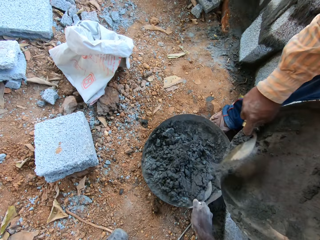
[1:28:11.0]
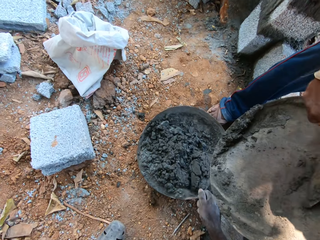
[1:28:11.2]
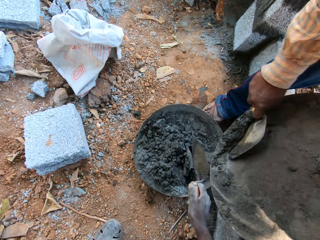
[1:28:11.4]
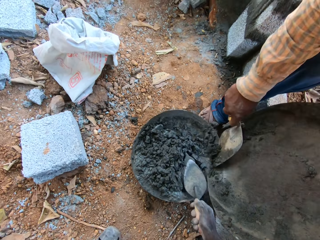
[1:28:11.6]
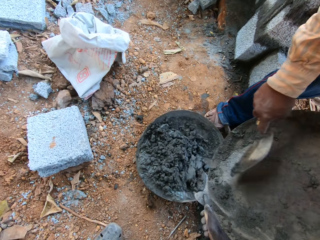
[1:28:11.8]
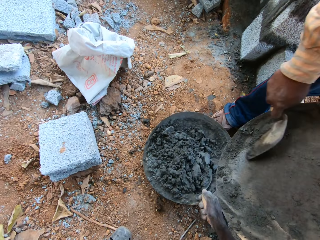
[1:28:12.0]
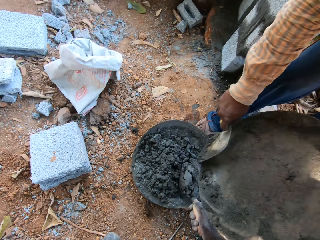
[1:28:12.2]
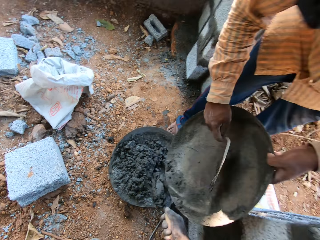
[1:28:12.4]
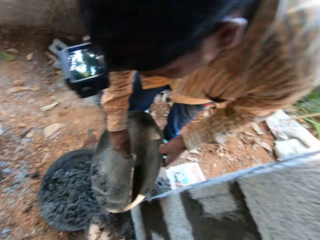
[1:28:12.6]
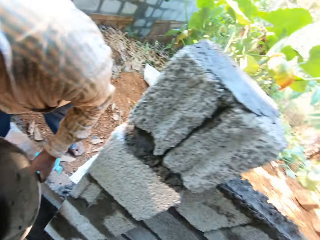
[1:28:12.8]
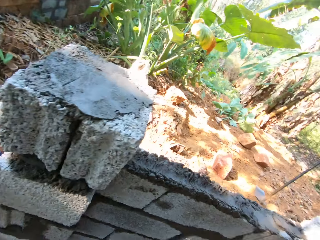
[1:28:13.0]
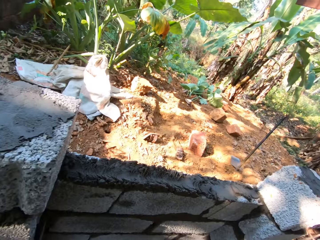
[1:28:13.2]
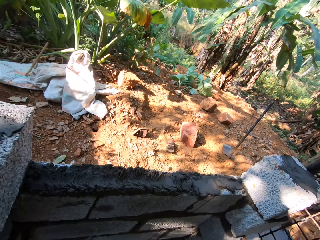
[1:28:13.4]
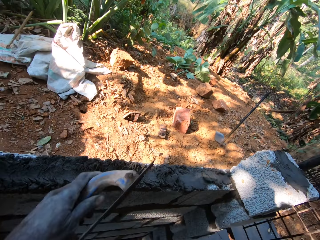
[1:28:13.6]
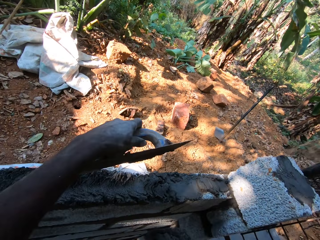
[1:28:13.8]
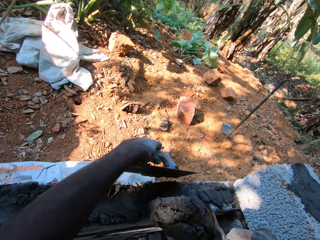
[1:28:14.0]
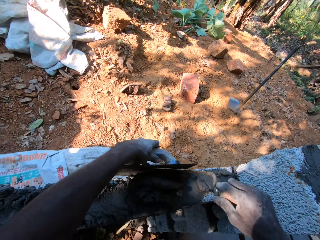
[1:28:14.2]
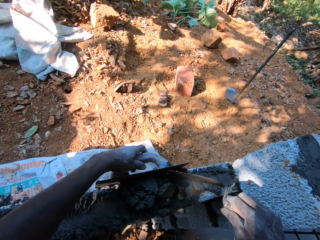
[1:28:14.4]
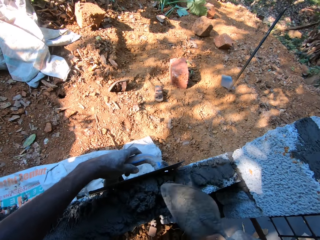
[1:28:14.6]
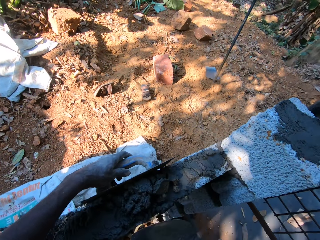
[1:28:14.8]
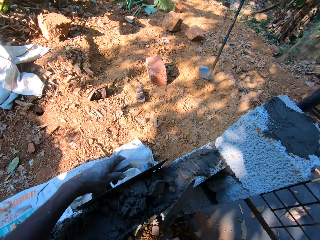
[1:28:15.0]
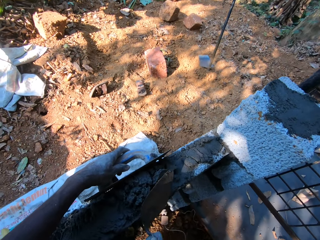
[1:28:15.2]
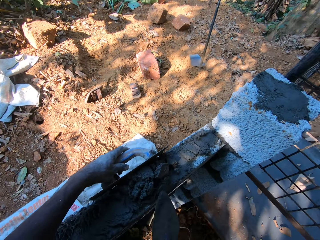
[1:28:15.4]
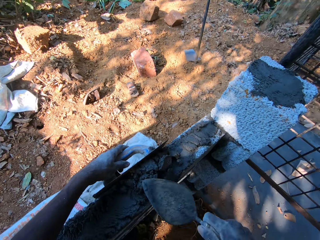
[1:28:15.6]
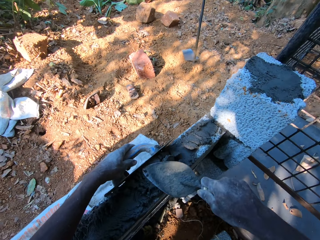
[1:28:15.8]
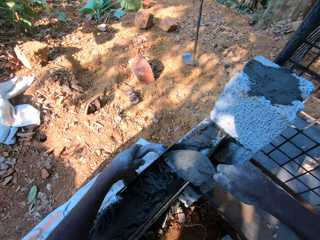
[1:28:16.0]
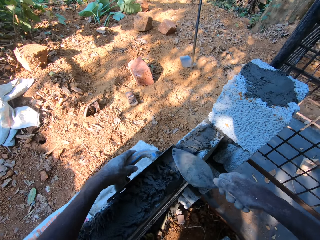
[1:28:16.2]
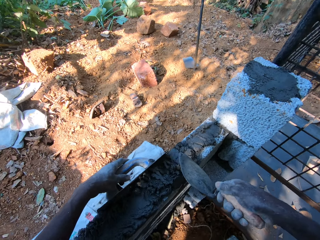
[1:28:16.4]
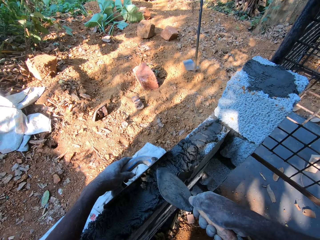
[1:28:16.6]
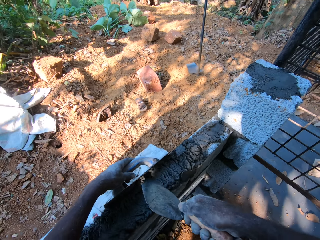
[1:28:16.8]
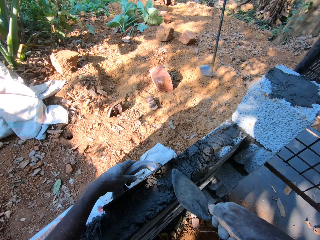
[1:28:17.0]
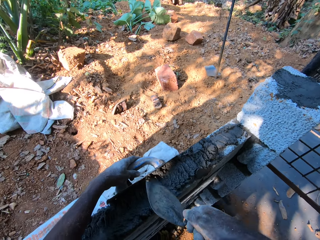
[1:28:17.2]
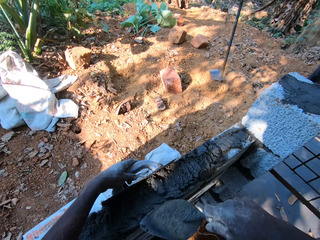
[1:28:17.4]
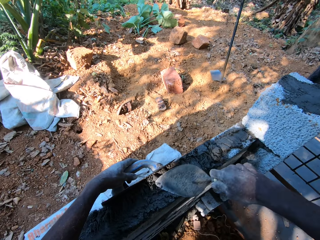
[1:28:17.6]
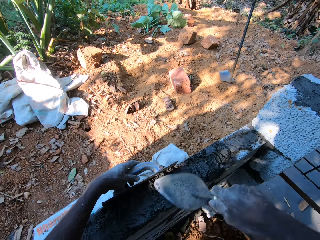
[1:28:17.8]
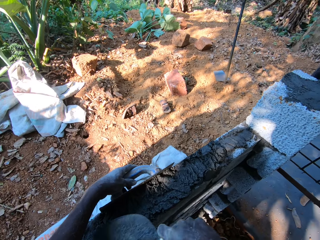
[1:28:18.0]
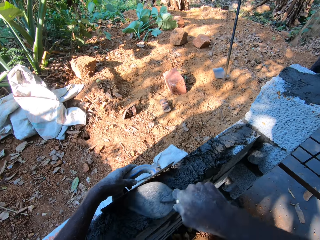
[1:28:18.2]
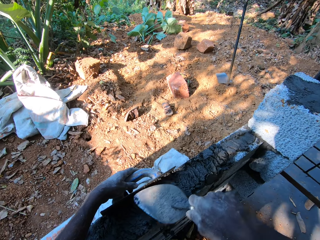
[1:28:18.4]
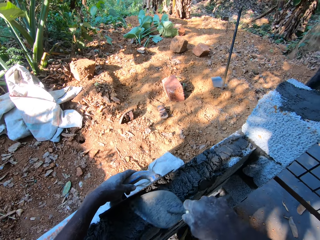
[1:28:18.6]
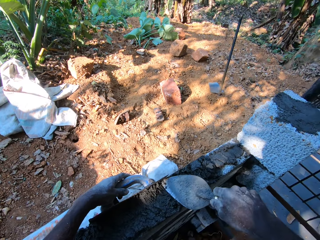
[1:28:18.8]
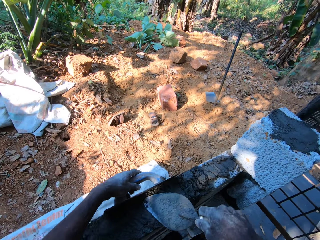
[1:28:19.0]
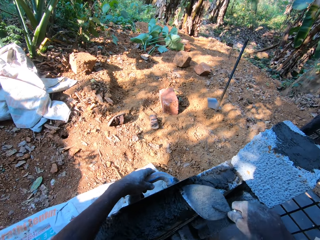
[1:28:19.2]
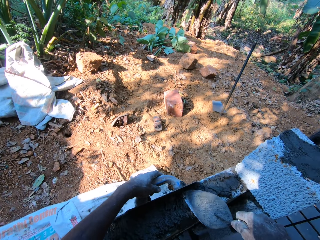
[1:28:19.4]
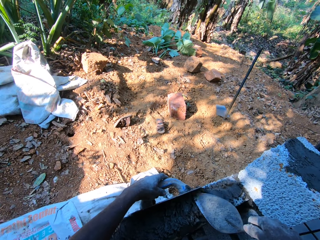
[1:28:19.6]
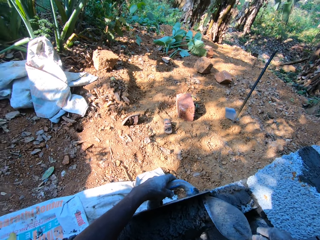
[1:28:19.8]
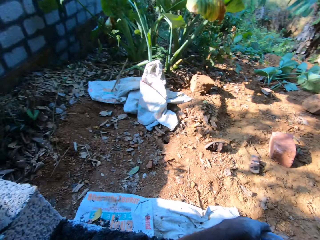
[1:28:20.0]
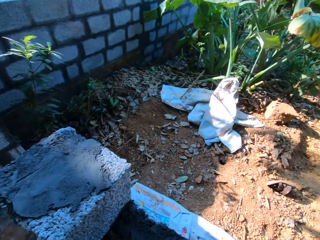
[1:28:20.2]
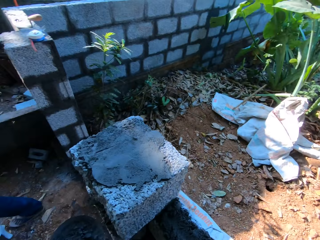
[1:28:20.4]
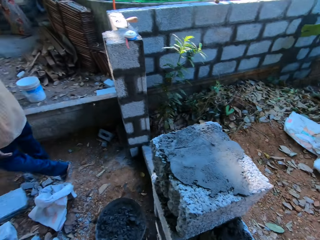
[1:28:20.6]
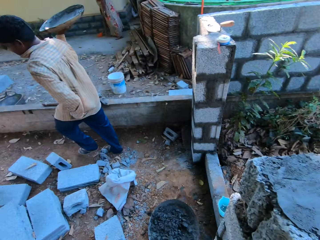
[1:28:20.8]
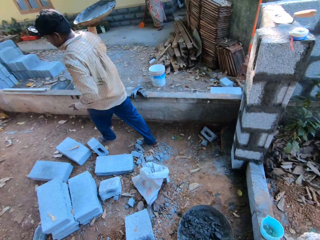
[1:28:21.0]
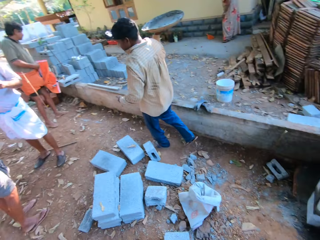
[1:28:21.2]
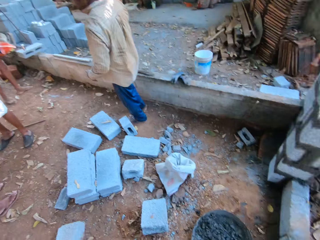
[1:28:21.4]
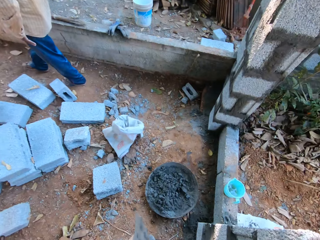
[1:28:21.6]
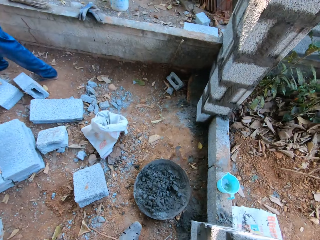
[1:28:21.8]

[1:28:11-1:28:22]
The camera wearer mixes the mortar in the head pan on the floor with the hand trowel in his right hand. He packs some mortar from the head pan on the floor with the hand trowel in his right hand. He holds the wooden float in his left hand on the fence. He pours the mortar in the hand trowel in his right hand on the fence. He balances the concrete with a metal float. He smoothens the mortar on the fence with the hand trowel in his right hand. He turns around the construction area.

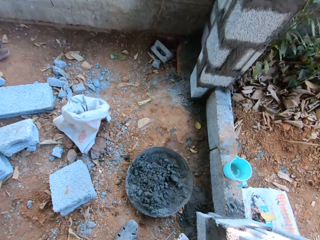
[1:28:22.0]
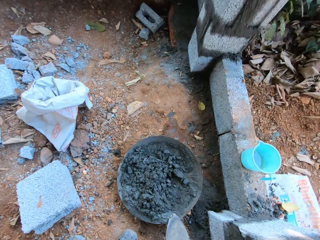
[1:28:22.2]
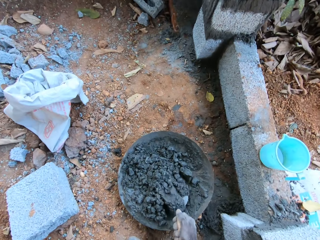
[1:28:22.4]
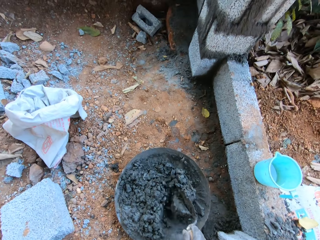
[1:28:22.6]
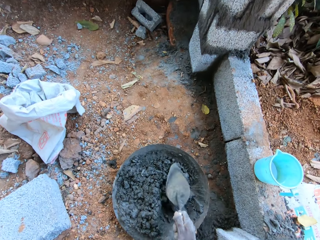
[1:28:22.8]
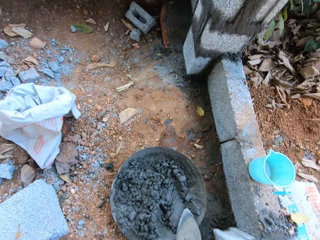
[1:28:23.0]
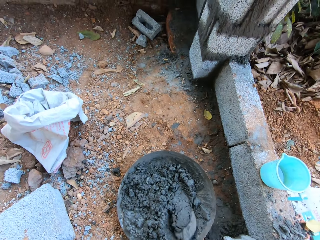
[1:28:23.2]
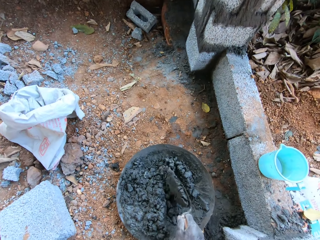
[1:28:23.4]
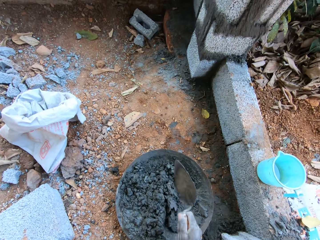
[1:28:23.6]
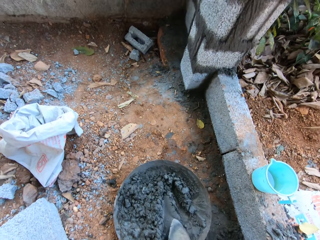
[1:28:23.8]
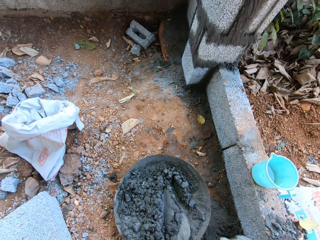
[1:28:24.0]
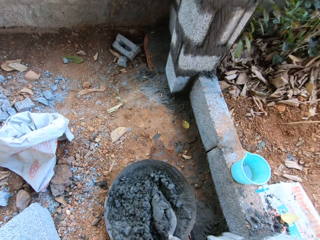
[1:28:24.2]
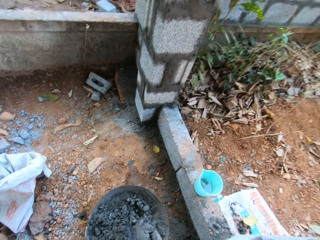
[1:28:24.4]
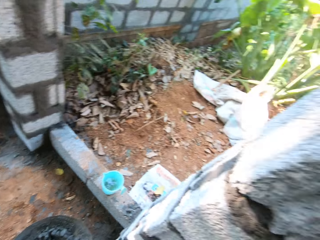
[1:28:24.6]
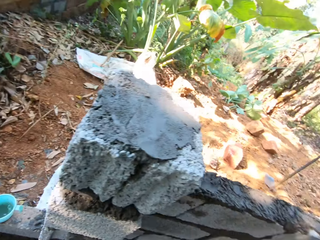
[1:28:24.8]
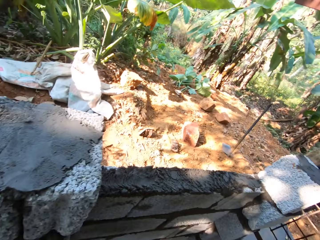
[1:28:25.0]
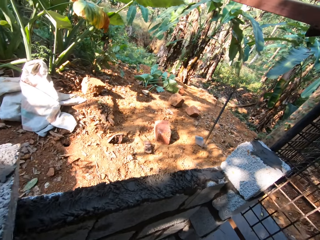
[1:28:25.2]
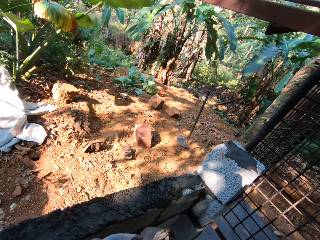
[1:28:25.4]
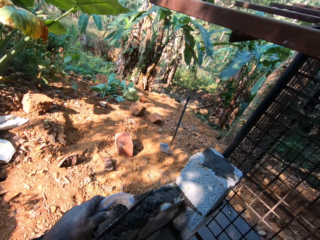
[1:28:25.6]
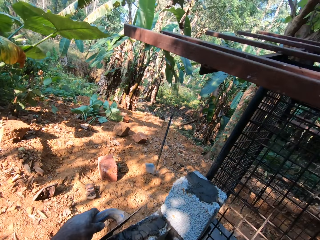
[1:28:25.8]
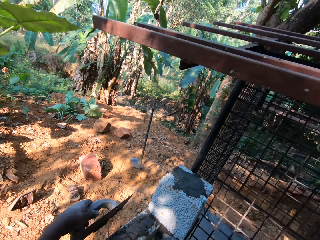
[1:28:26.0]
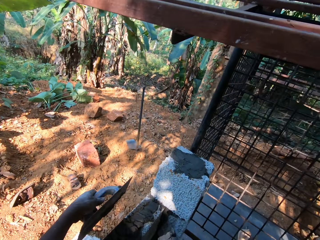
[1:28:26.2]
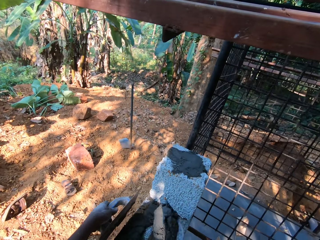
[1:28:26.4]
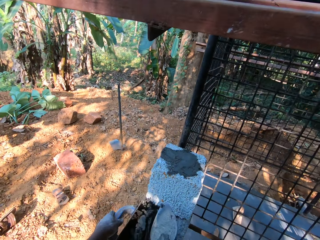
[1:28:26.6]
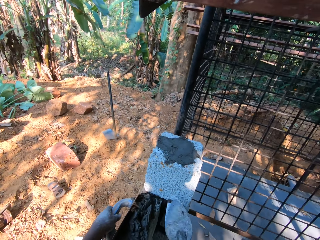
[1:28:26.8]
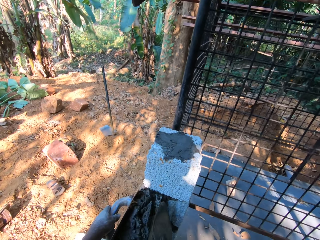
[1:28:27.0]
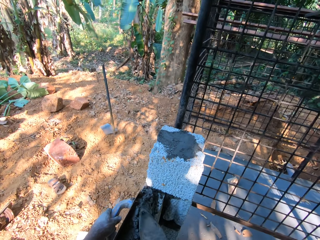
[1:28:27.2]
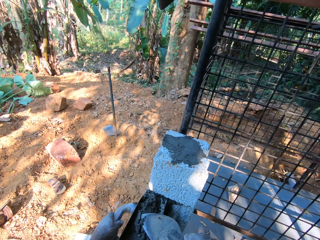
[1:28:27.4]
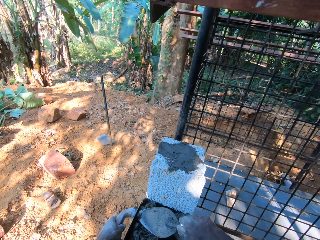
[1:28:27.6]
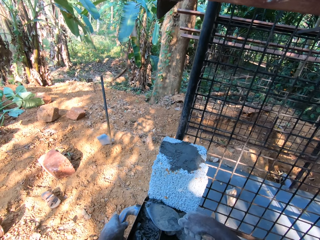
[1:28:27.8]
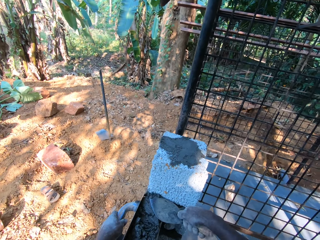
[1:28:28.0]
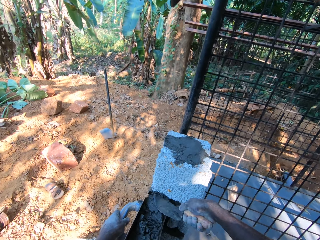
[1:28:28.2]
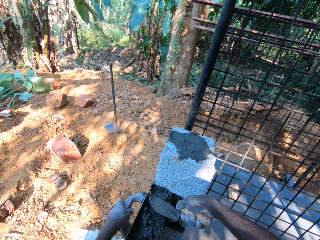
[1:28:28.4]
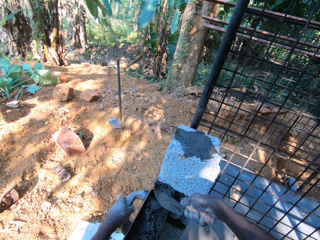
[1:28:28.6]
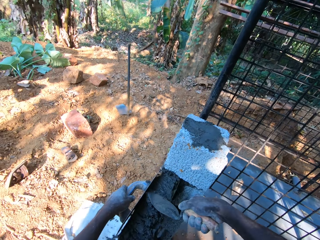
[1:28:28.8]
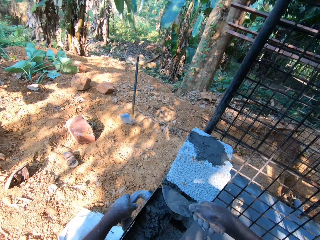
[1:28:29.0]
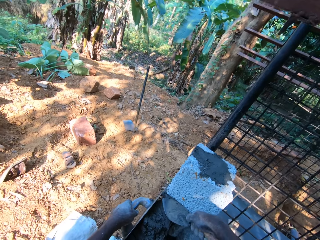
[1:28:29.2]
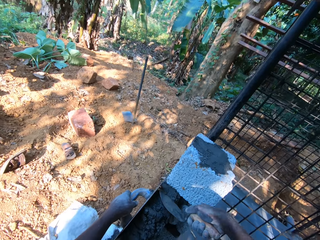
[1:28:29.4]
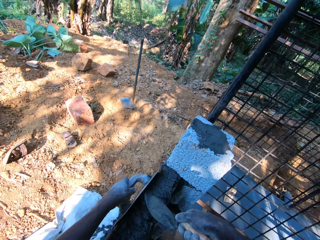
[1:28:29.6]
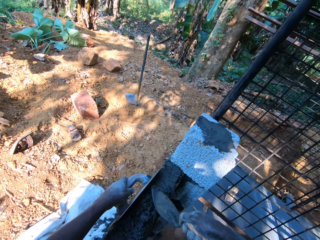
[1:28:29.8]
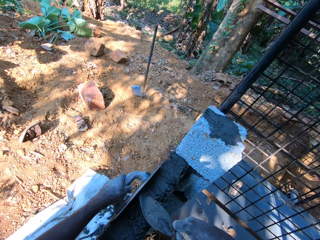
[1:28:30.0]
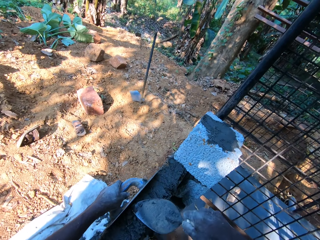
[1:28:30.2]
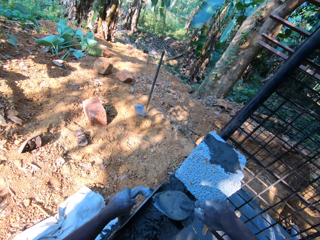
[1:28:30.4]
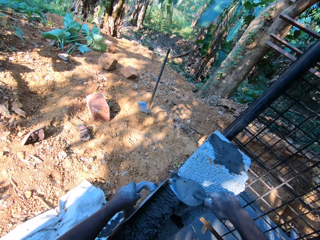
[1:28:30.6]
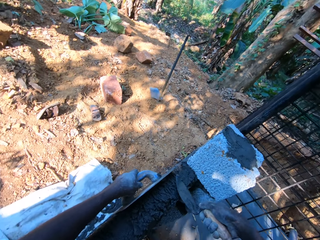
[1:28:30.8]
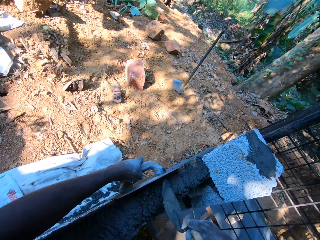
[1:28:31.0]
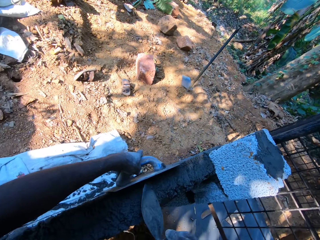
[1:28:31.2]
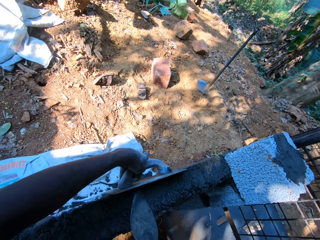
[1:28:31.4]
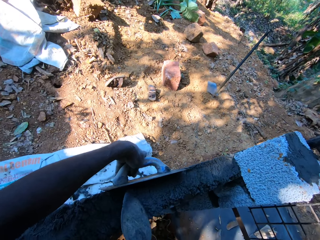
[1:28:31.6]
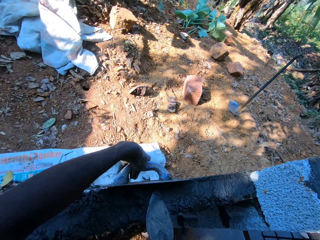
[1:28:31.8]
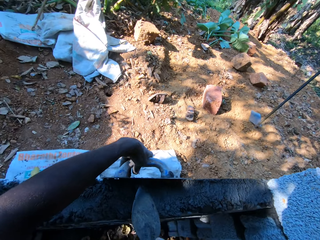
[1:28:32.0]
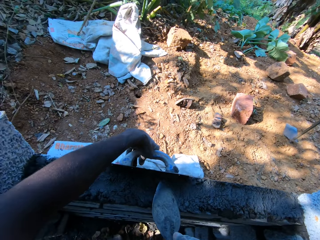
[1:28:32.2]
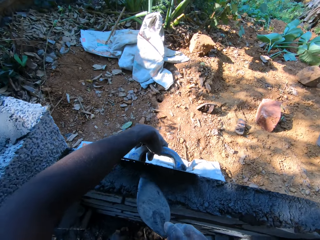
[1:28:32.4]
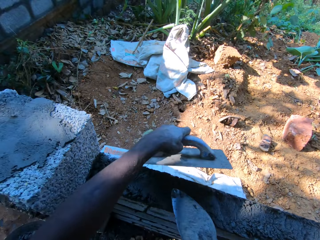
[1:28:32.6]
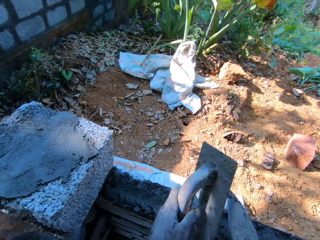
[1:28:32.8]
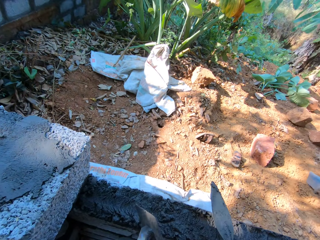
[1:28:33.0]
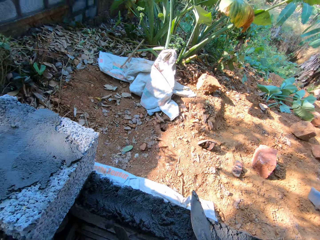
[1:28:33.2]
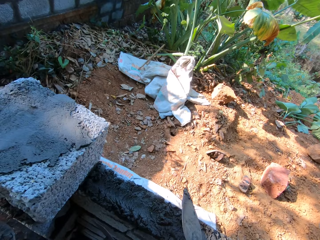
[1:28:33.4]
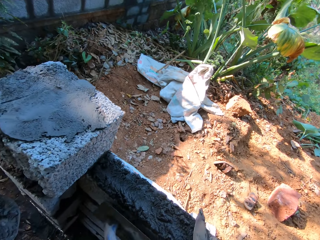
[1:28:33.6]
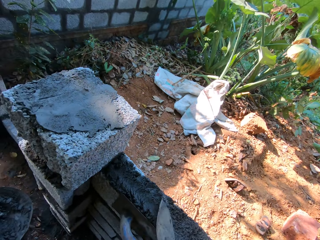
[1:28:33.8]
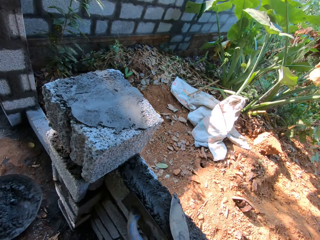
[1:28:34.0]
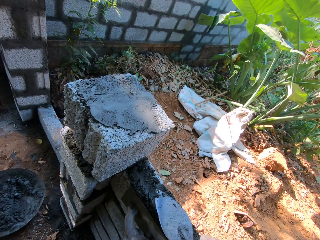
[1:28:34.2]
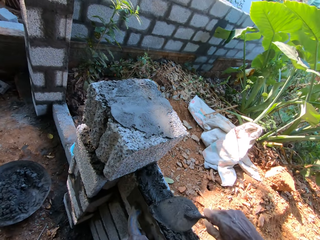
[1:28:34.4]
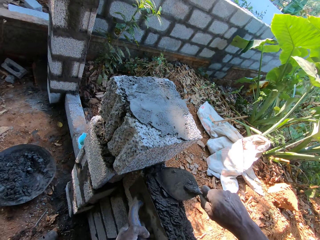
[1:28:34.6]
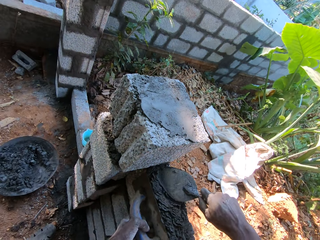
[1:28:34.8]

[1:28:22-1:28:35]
The camera wearer mixes the mortar or concrete in the head pan on the floor with the hand trowel in his right hand. He packs some mortar from the head pan on the floor with the hand trowel in his right hand. He pours the mortar in the hand trowel in his right hand on the fence. He holds the wooden float in his left hand on the fence. He smoothens the mortar on the fence with the hand trowel in his right hand. He balances the concrete with a metal float.
